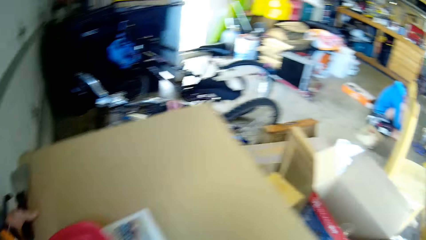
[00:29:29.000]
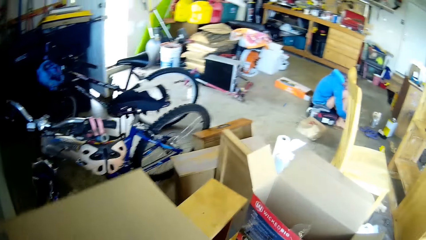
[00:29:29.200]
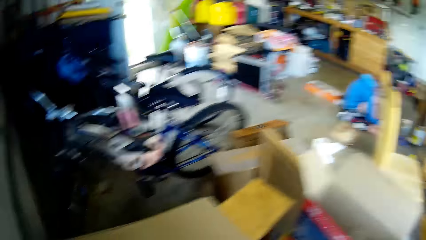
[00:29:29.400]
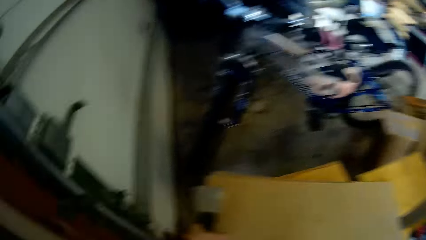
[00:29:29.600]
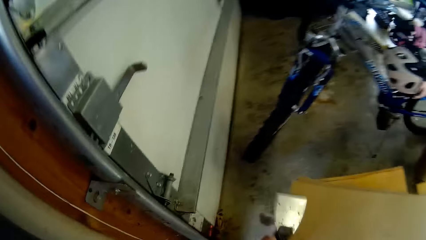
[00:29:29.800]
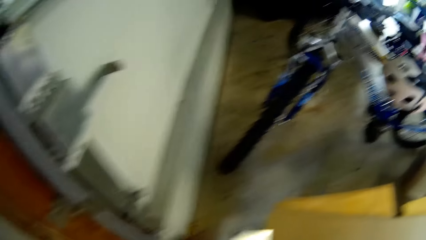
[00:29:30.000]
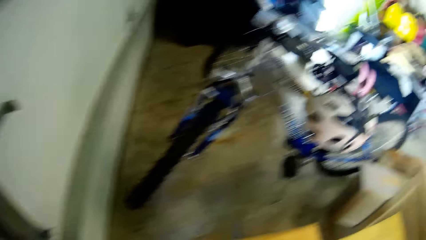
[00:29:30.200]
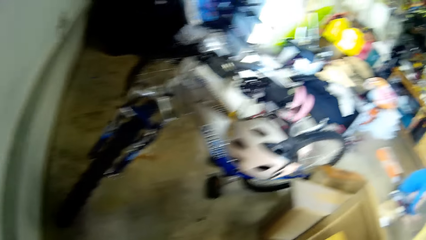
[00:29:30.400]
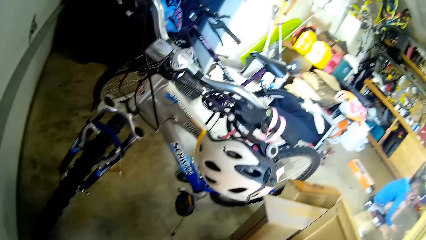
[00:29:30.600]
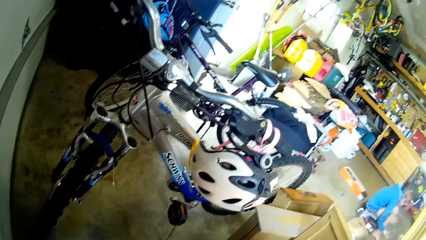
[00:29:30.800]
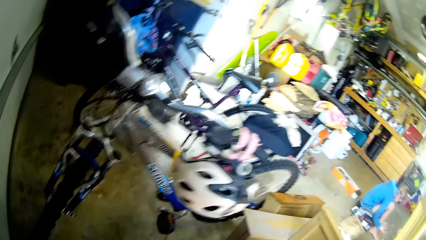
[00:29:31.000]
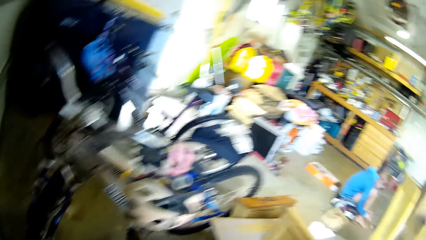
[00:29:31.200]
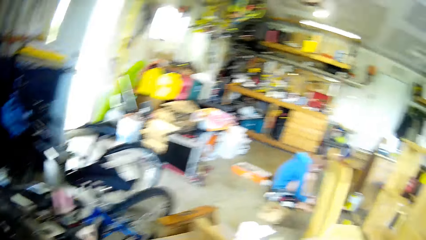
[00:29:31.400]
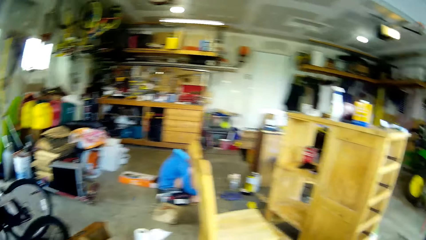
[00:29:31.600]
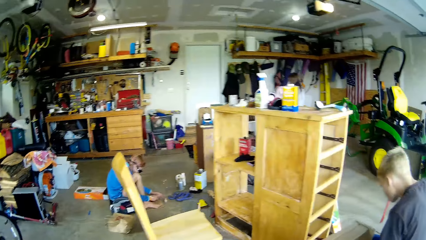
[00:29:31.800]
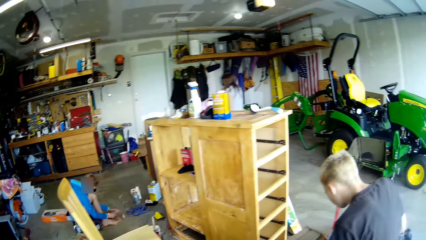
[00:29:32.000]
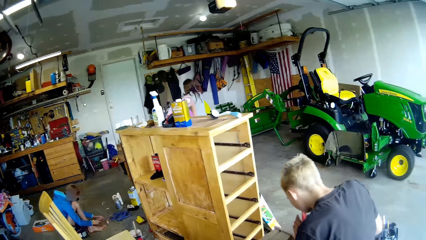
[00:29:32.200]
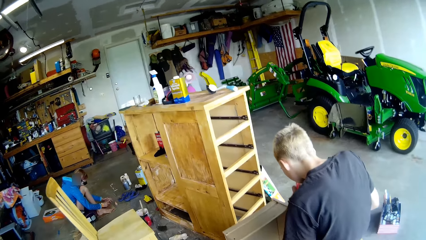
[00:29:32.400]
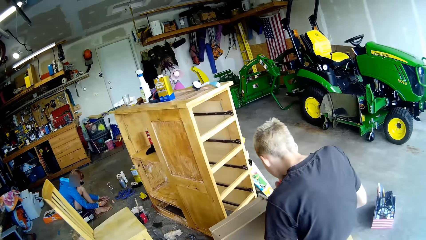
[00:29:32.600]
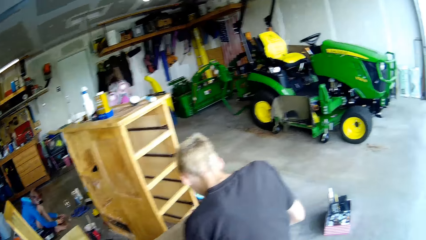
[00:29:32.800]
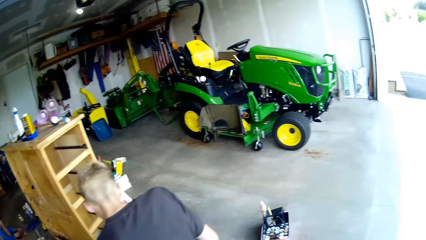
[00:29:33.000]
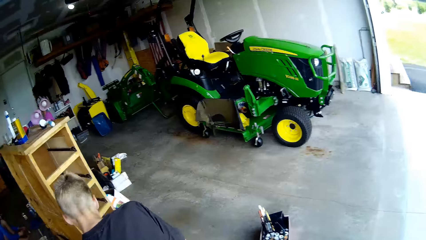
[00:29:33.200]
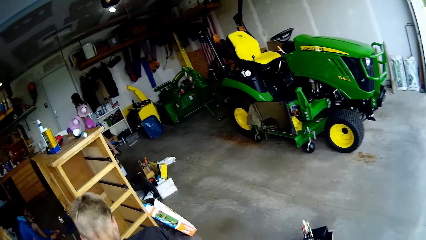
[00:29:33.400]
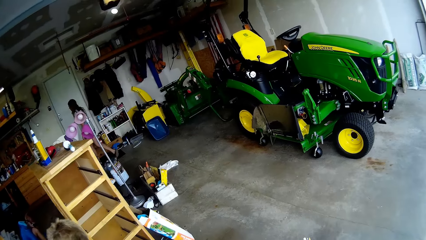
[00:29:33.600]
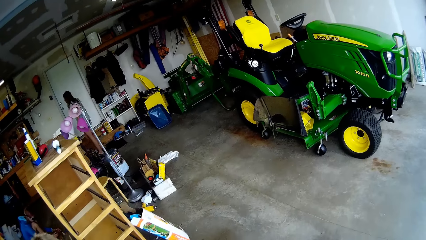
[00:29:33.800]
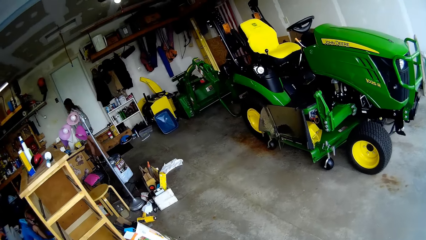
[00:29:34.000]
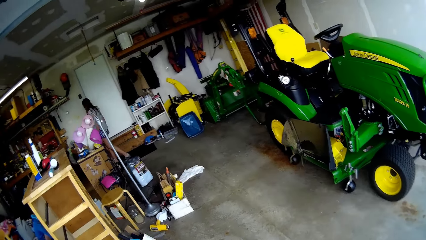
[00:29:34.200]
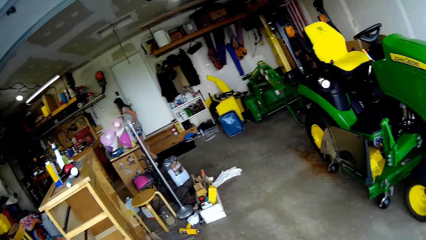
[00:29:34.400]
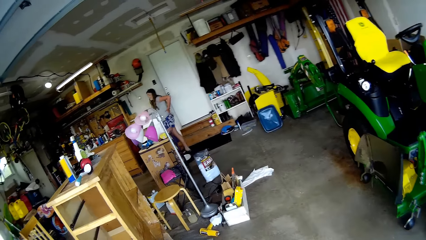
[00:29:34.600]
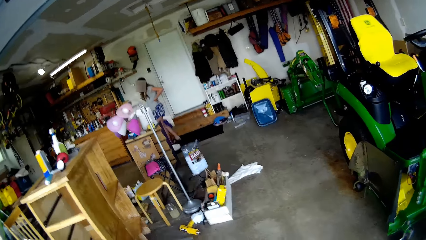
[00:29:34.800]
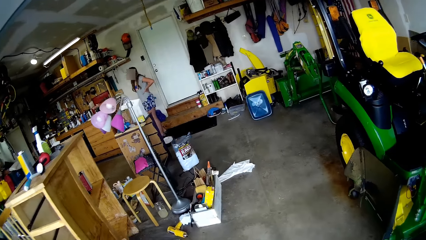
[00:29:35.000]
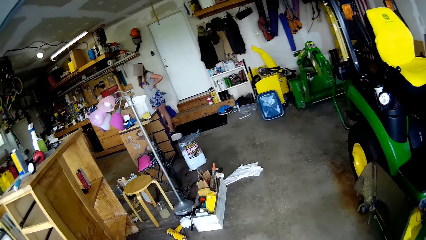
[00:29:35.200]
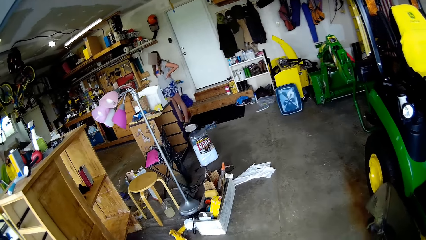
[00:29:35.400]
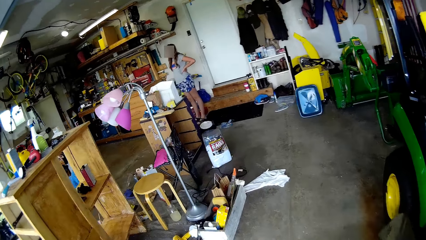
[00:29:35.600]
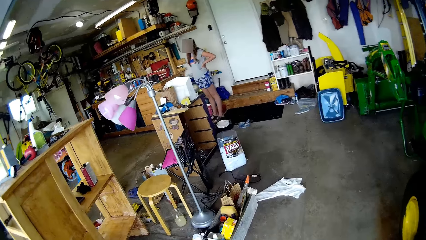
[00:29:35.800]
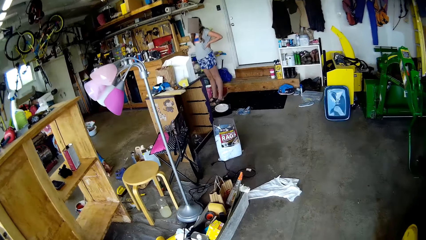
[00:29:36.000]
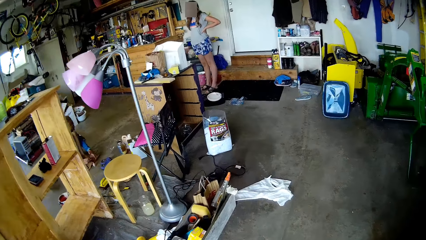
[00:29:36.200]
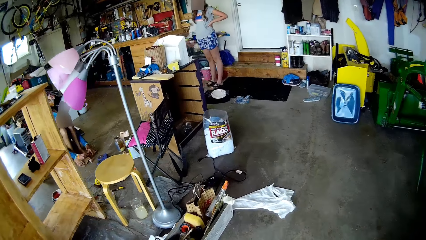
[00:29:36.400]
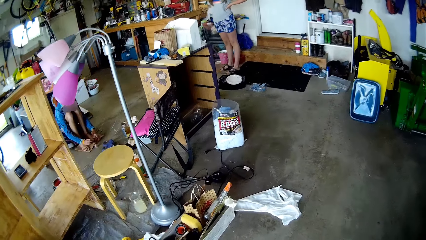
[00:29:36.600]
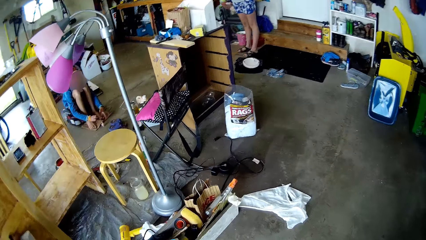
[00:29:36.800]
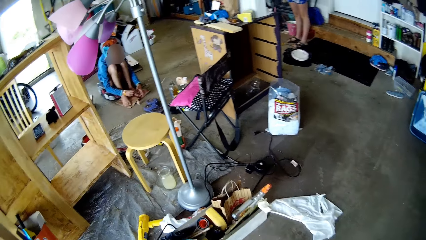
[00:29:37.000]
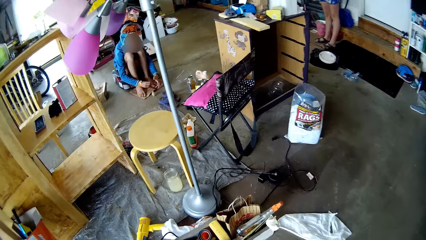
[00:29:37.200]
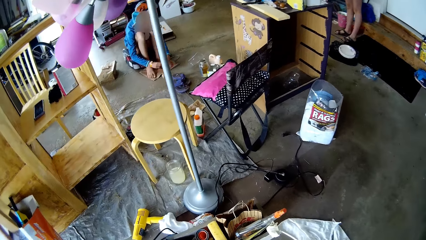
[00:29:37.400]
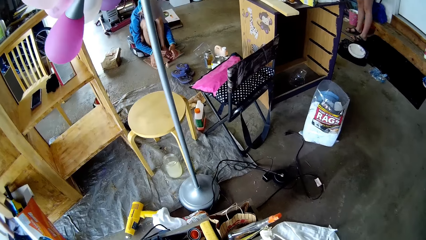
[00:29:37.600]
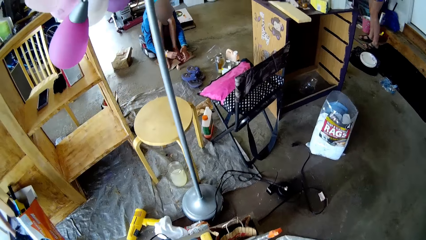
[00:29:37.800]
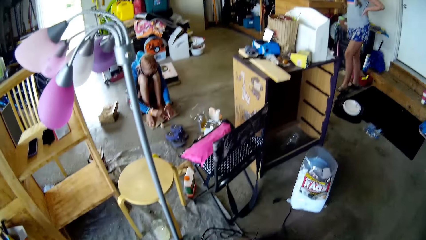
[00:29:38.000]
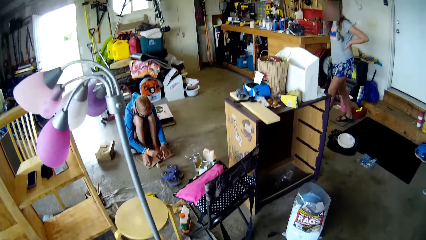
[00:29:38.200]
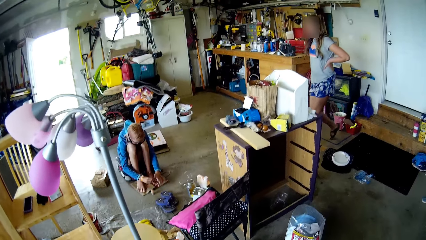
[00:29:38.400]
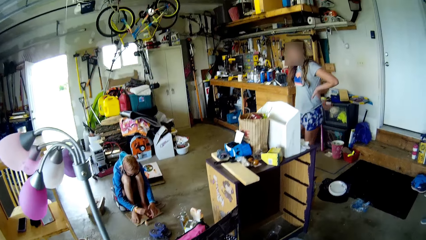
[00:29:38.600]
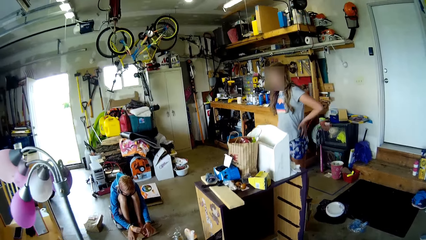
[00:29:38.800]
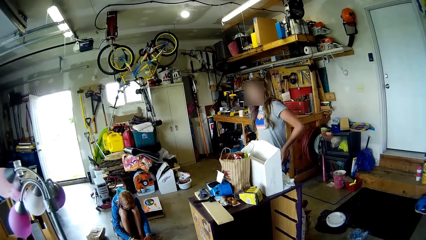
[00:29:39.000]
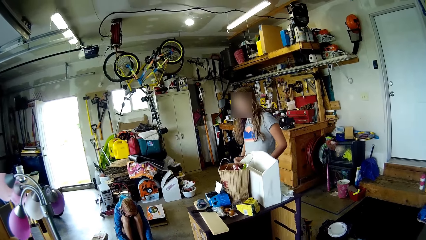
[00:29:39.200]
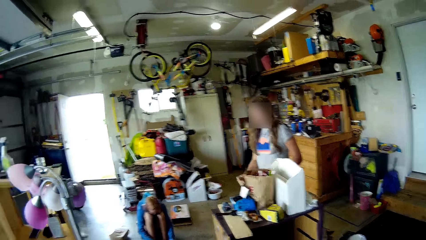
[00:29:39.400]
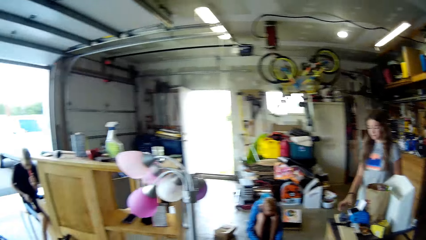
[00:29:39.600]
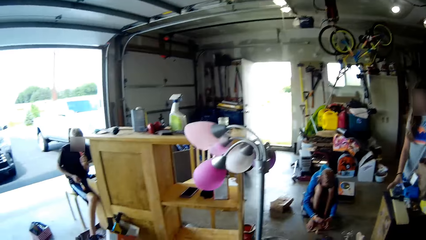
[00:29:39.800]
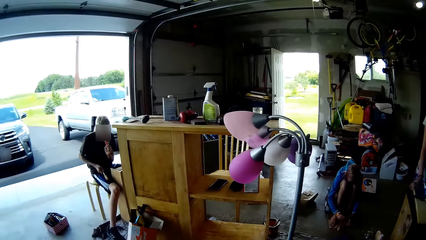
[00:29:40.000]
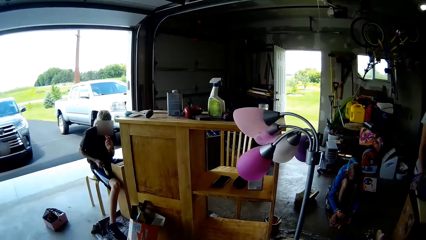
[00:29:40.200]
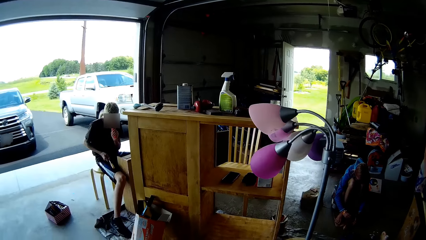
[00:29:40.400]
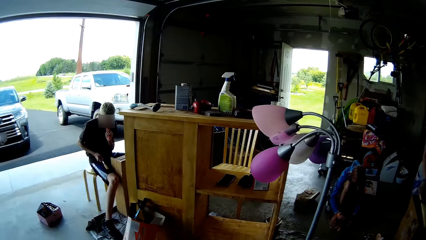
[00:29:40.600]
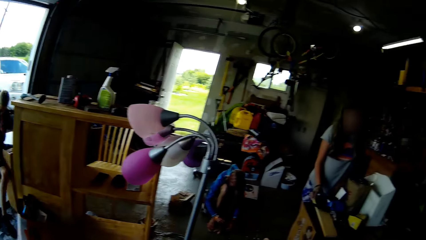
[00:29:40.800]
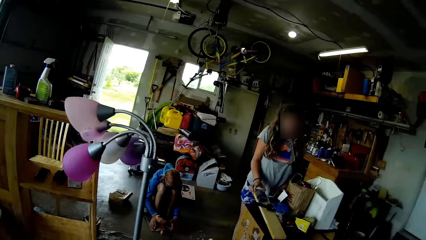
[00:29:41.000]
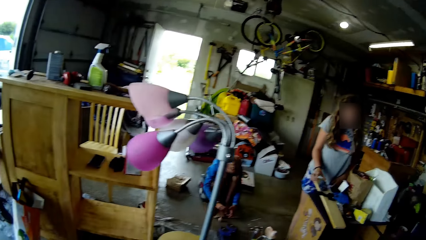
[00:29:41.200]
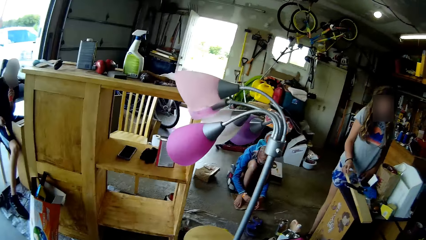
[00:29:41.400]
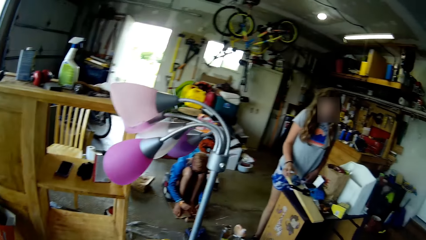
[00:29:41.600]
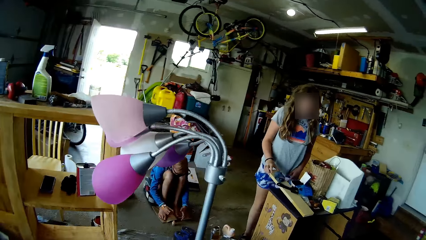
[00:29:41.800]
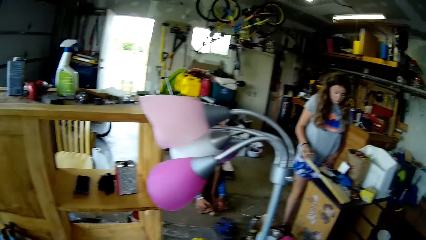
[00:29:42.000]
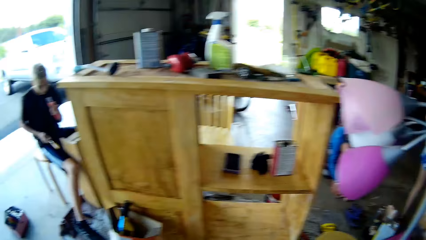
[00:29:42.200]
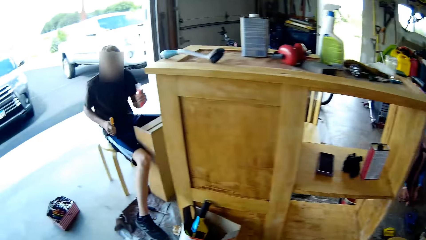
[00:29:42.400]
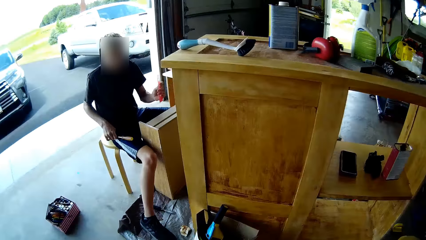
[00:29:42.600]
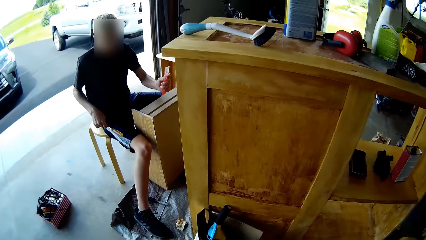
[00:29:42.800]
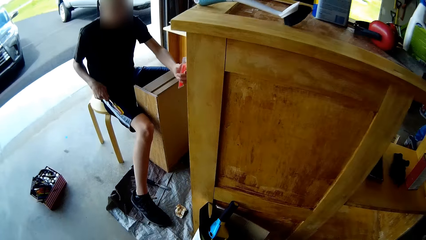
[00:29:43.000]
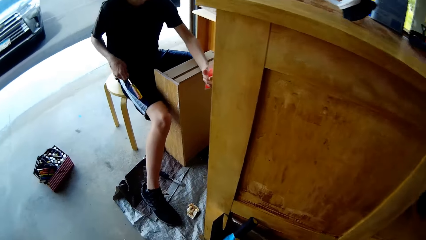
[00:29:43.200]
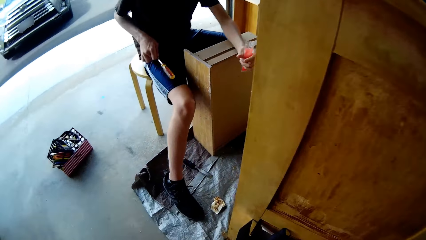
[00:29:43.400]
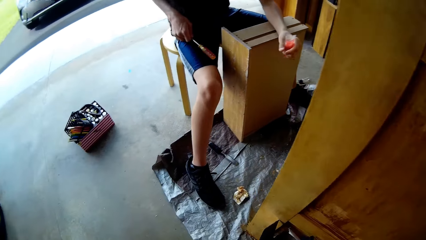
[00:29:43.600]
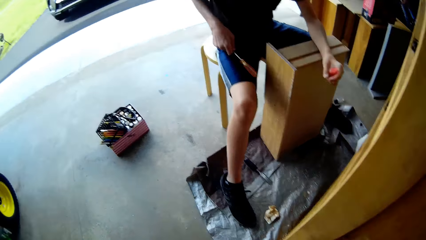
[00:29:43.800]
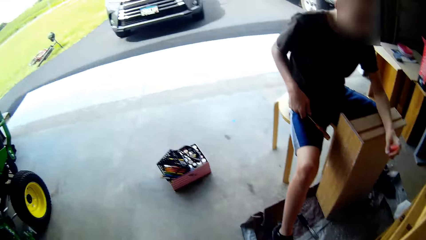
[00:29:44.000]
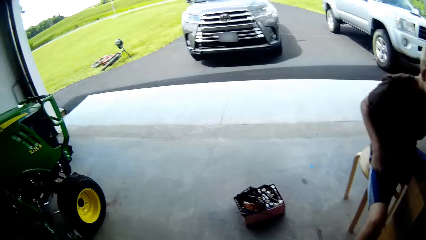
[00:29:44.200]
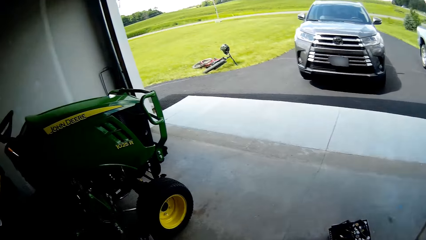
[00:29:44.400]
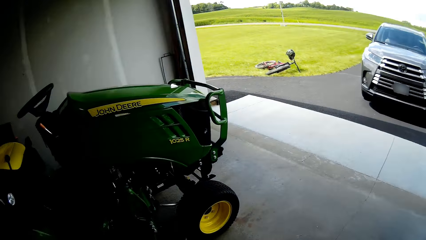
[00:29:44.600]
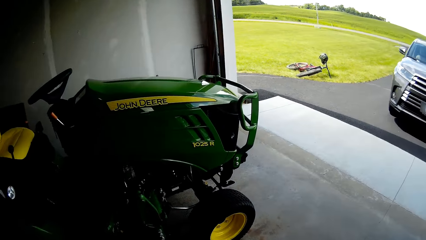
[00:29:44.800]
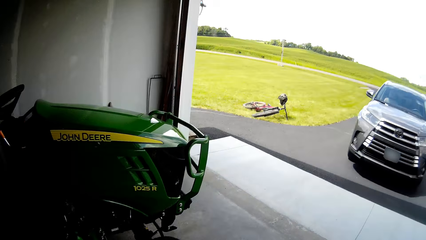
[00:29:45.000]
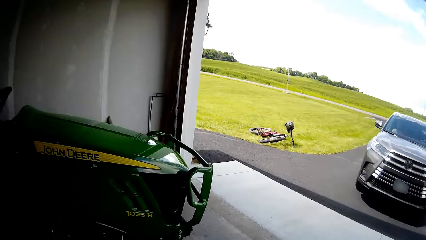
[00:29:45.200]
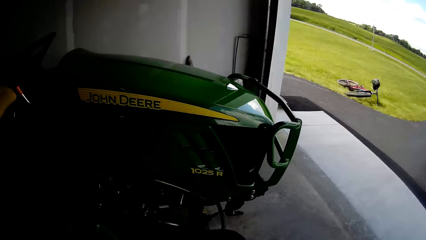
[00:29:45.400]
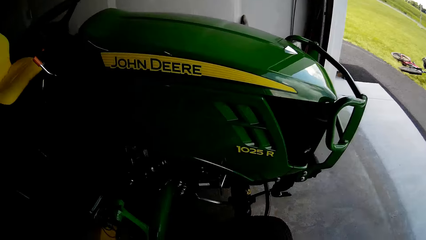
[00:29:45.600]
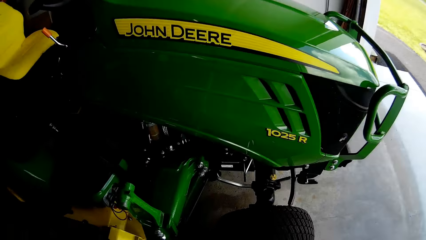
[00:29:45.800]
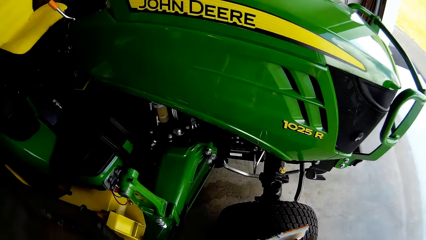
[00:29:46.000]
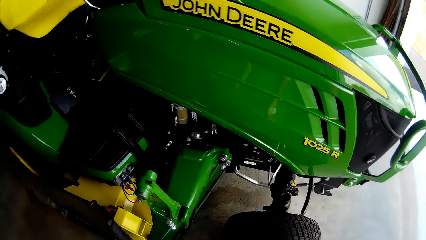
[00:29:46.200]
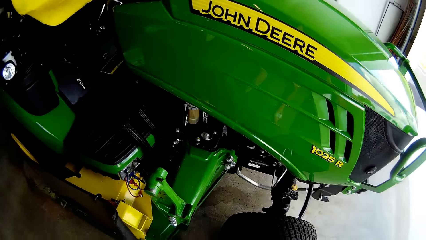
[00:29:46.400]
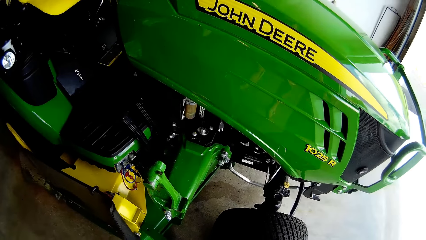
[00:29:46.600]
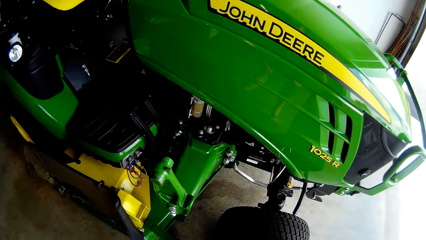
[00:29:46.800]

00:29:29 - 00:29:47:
The camera wearer lifts the box up. They put down a piece of cardboard box. They walk near a man. A child stands in the room. The child walks in the room and picks up something on the table. The camera wearer walks and talks with a girl.
